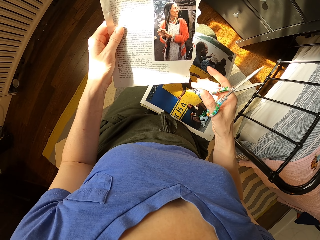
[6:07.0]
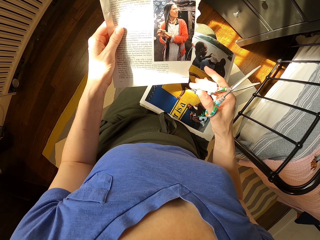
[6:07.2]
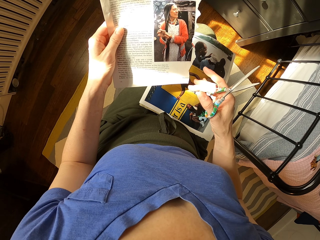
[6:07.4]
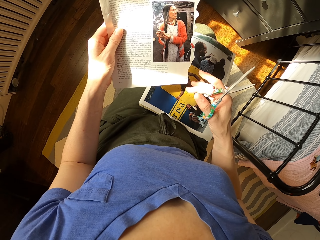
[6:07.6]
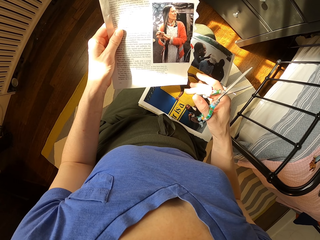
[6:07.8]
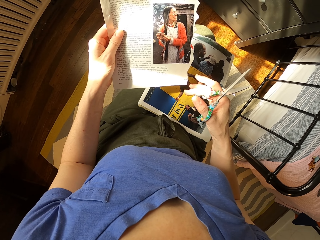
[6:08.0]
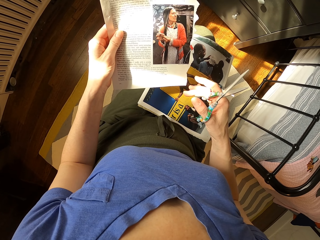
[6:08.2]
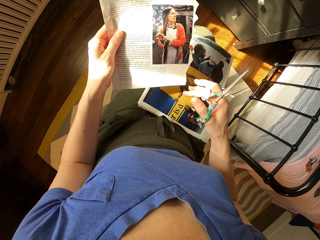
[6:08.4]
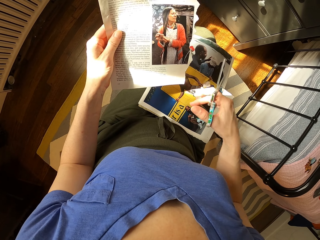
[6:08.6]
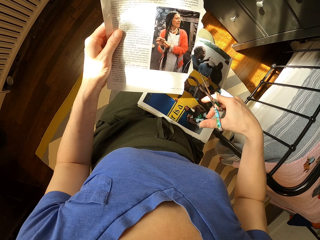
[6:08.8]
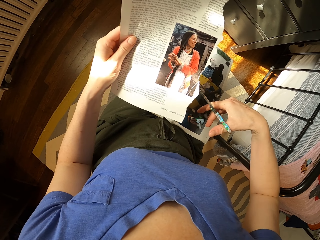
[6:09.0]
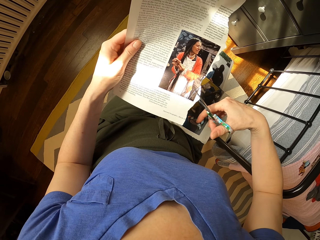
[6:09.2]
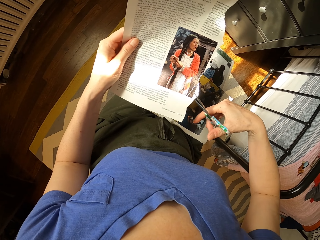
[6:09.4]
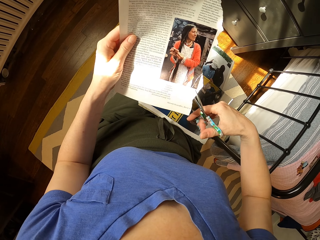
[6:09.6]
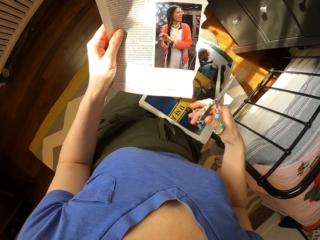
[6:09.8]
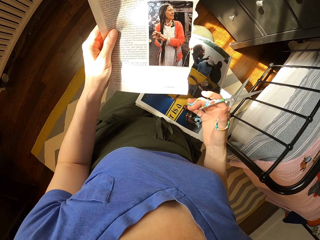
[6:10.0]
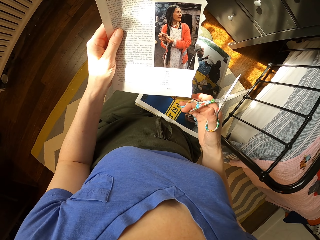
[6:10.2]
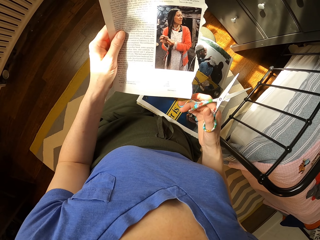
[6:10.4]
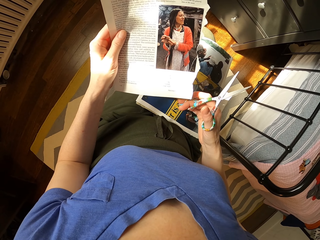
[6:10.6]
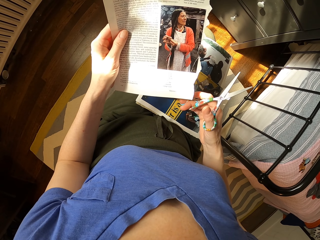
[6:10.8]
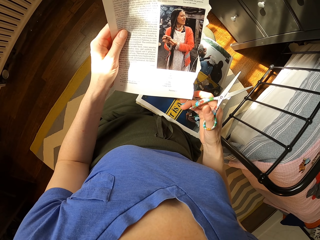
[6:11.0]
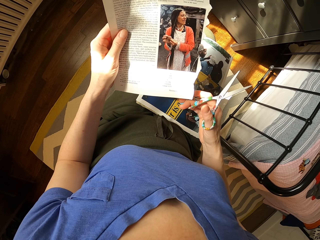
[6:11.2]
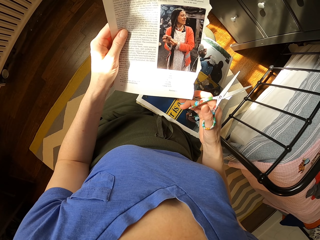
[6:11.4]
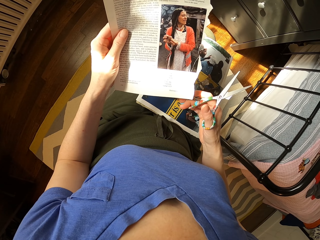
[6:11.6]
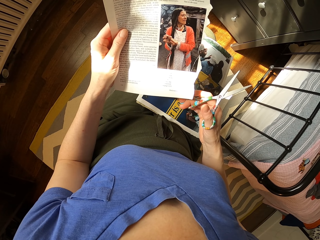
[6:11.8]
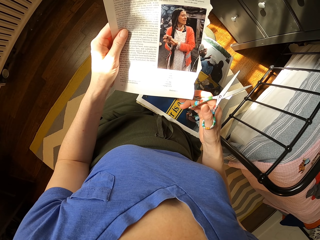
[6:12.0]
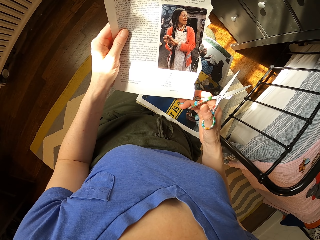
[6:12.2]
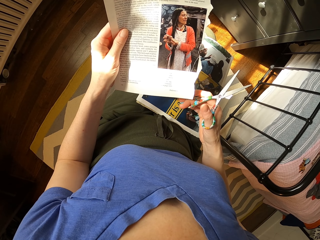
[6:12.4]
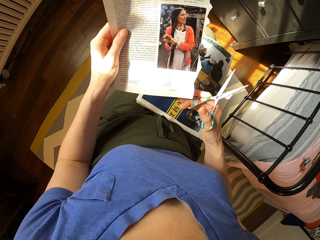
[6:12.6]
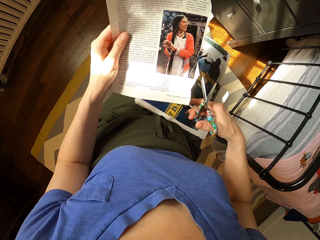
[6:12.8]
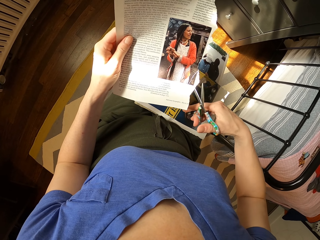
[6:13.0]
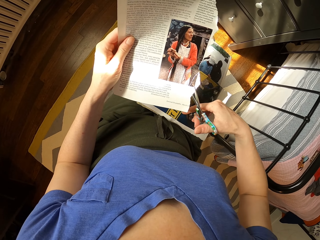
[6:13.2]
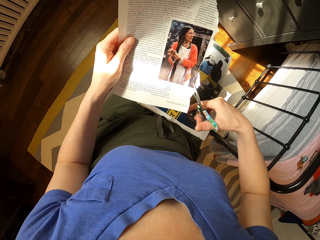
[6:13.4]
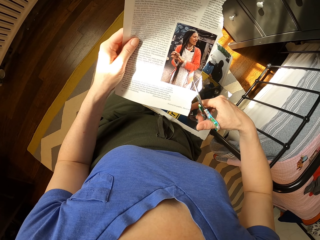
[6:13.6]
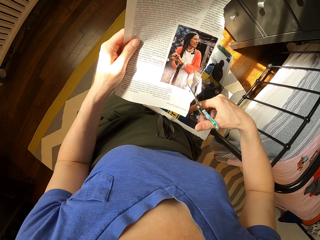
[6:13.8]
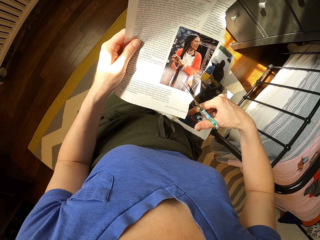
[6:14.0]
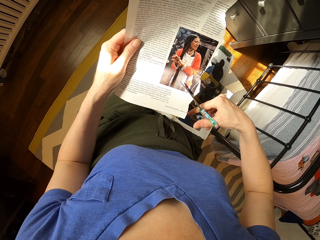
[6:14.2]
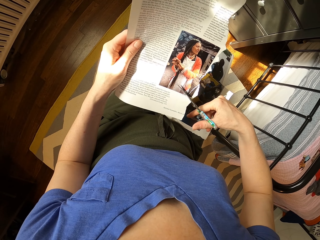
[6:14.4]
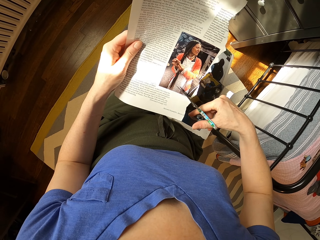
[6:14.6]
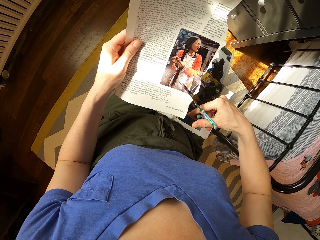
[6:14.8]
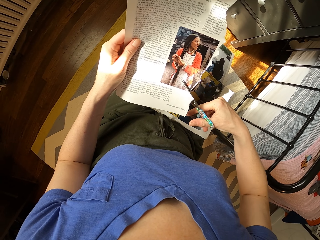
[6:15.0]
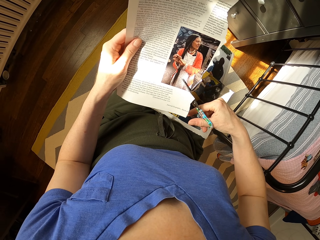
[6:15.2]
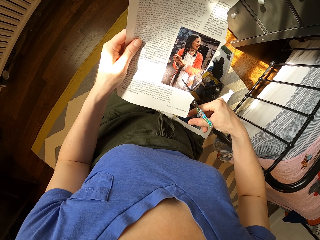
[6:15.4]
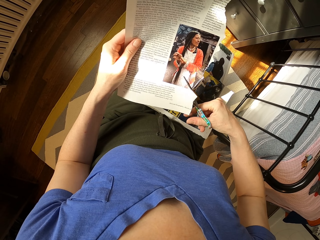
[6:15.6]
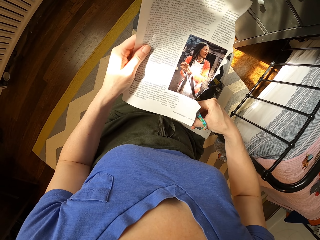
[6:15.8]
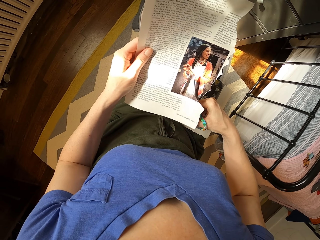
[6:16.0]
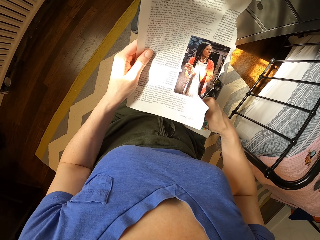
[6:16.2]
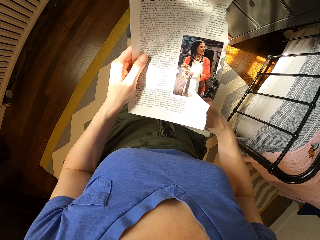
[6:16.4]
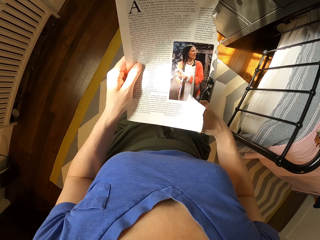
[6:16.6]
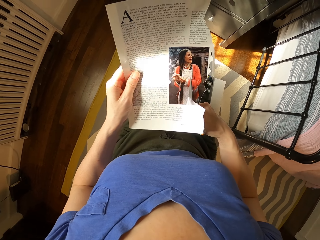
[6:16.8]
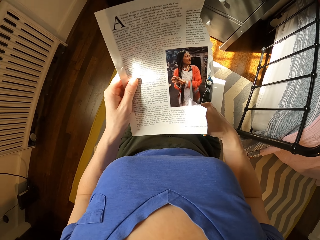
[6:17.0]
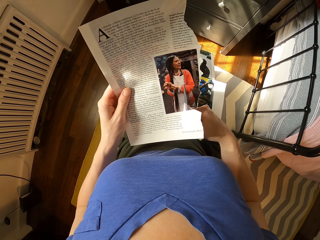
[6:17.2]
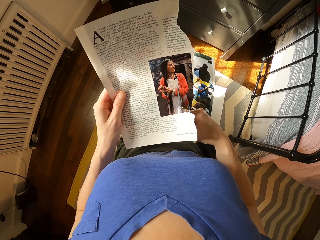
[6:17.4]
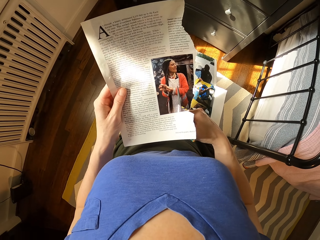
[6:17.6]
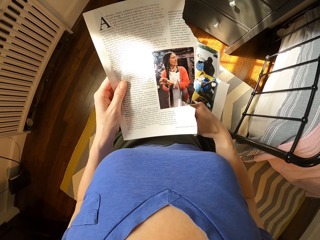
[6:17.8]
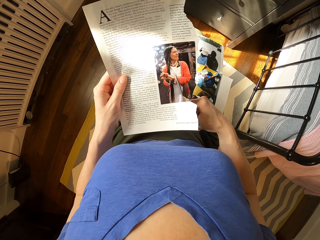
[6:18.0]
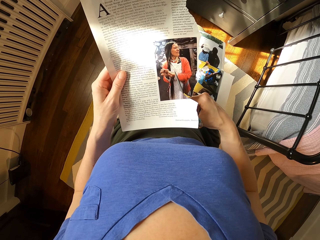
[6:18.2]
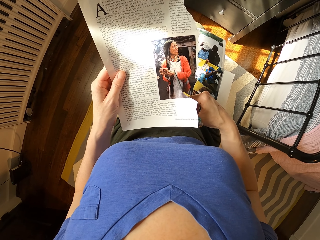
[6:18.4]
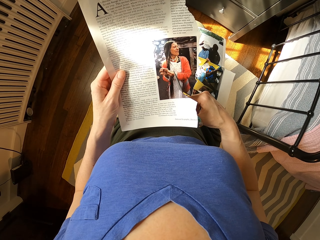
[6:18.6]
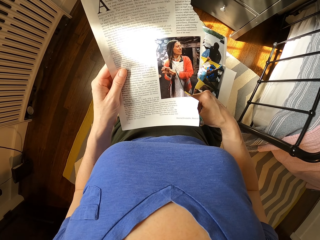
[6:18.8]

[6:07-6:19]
The camera wearer moves the scissors. They look at the paper. They cut the papers.

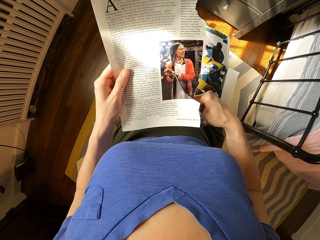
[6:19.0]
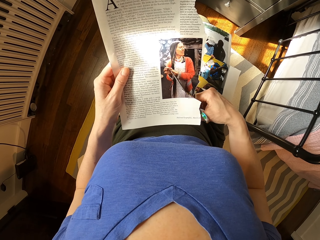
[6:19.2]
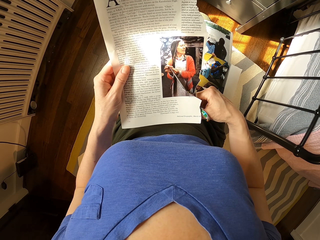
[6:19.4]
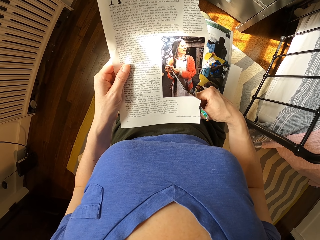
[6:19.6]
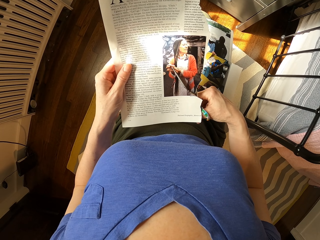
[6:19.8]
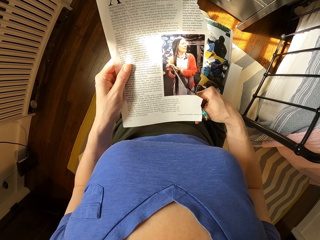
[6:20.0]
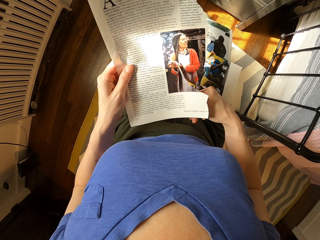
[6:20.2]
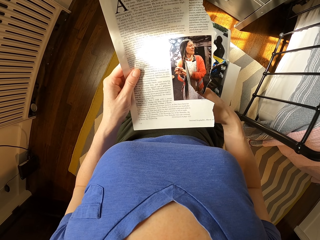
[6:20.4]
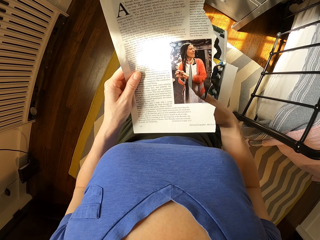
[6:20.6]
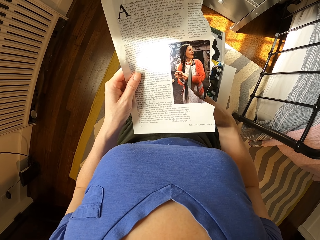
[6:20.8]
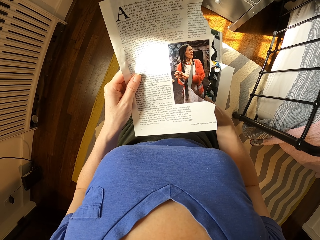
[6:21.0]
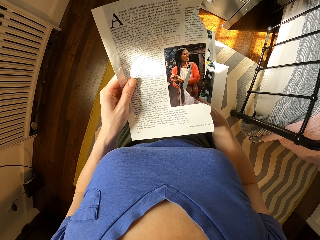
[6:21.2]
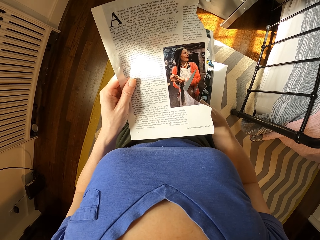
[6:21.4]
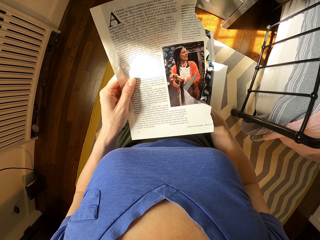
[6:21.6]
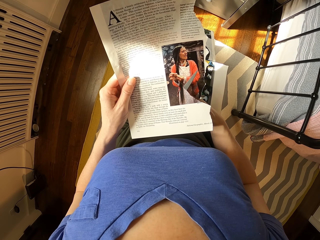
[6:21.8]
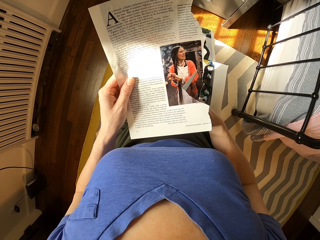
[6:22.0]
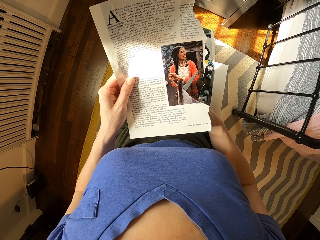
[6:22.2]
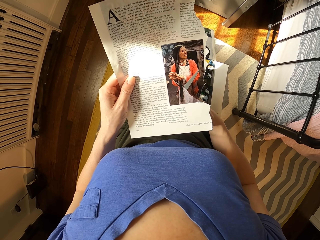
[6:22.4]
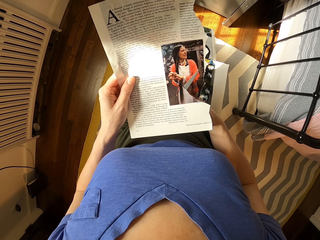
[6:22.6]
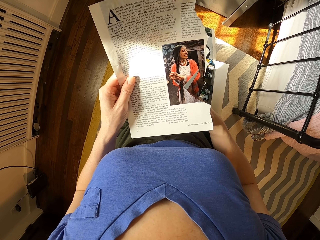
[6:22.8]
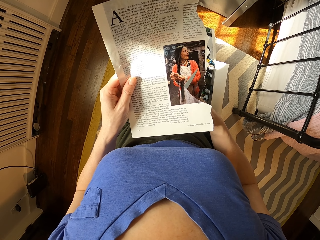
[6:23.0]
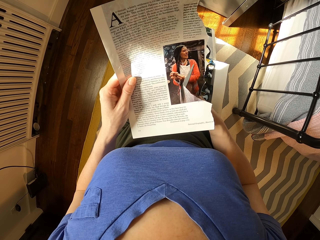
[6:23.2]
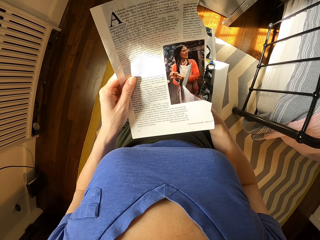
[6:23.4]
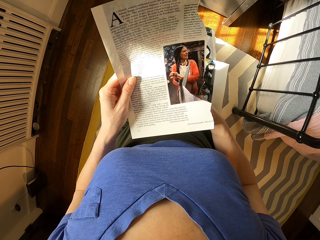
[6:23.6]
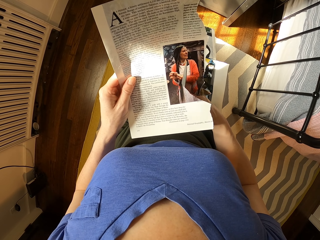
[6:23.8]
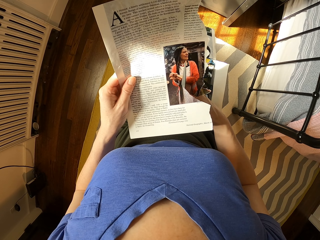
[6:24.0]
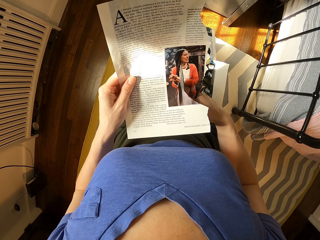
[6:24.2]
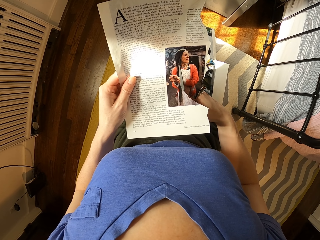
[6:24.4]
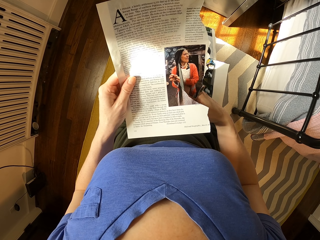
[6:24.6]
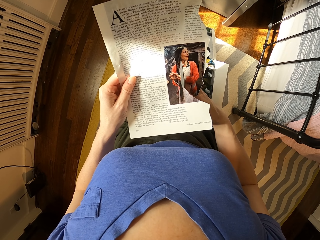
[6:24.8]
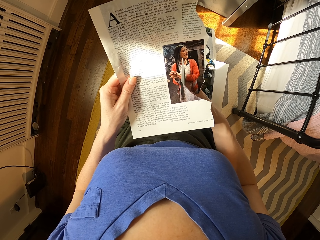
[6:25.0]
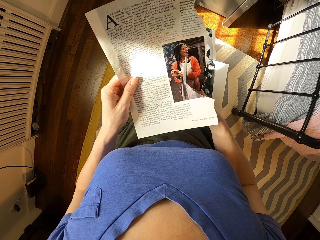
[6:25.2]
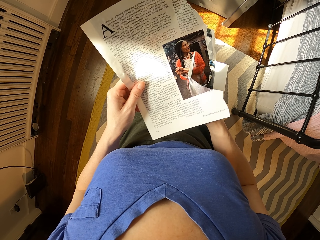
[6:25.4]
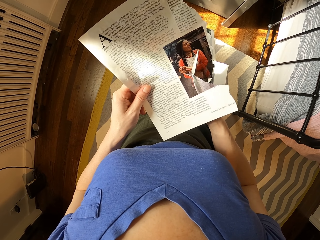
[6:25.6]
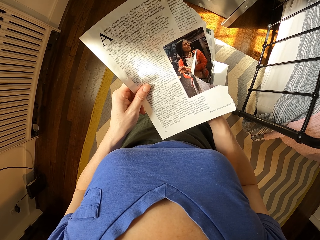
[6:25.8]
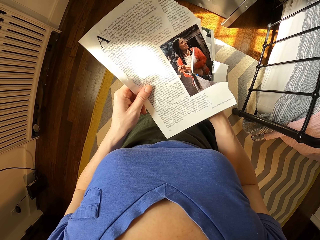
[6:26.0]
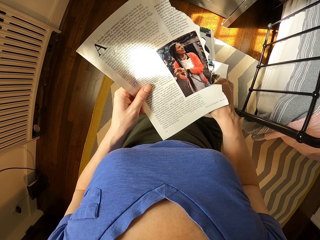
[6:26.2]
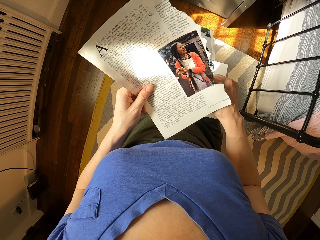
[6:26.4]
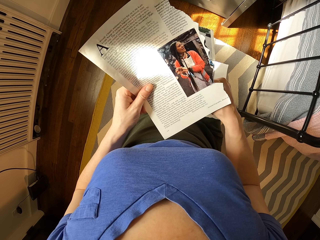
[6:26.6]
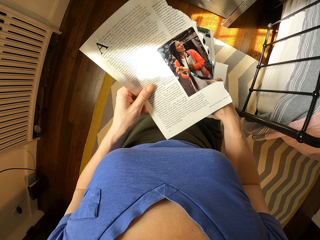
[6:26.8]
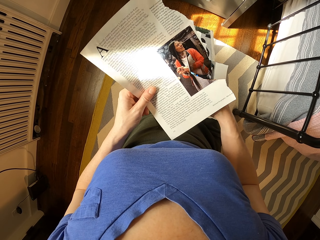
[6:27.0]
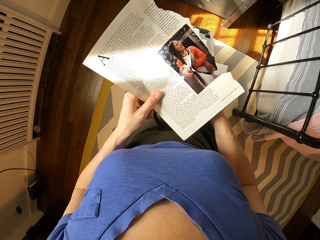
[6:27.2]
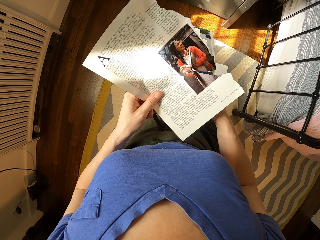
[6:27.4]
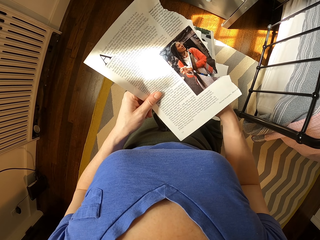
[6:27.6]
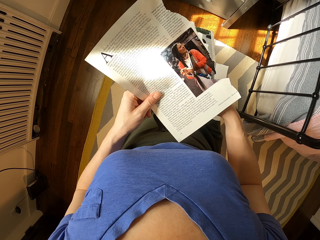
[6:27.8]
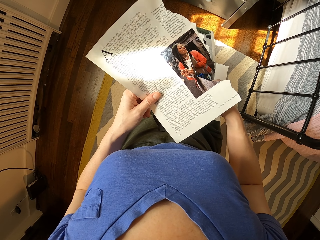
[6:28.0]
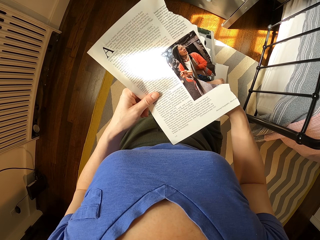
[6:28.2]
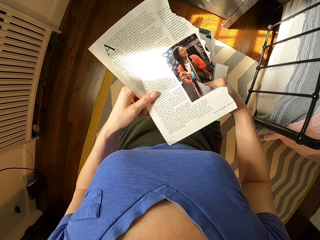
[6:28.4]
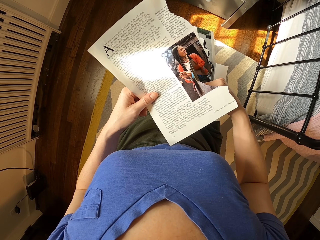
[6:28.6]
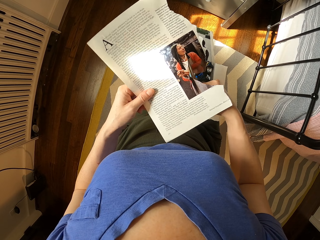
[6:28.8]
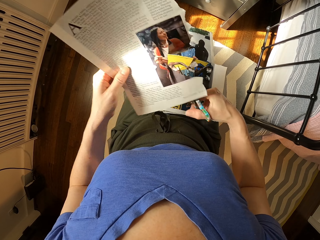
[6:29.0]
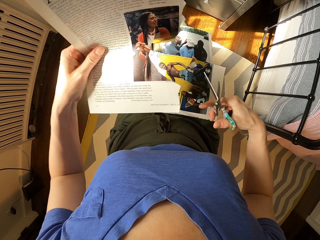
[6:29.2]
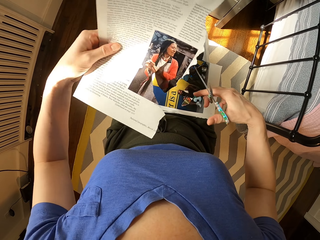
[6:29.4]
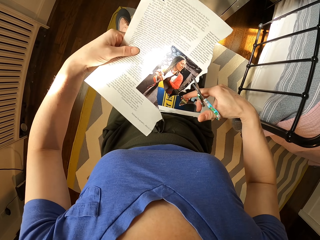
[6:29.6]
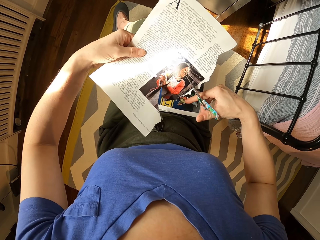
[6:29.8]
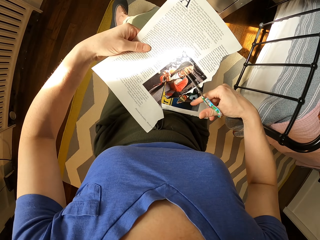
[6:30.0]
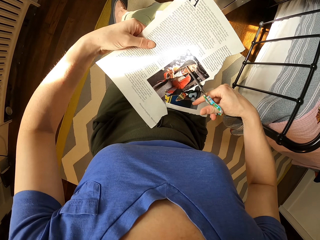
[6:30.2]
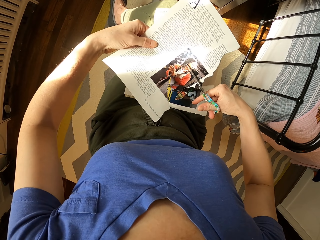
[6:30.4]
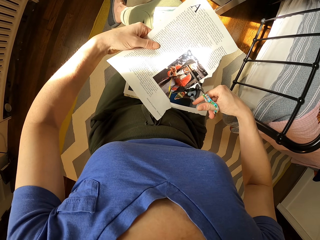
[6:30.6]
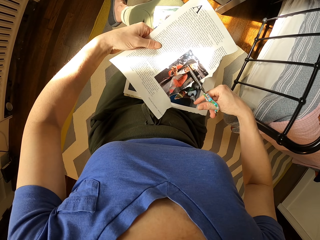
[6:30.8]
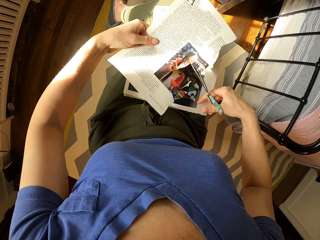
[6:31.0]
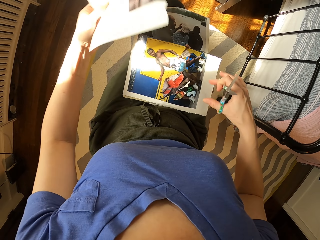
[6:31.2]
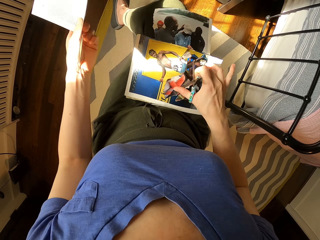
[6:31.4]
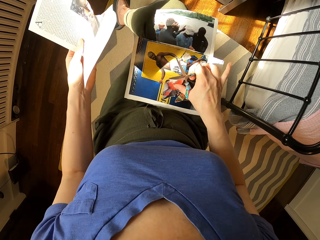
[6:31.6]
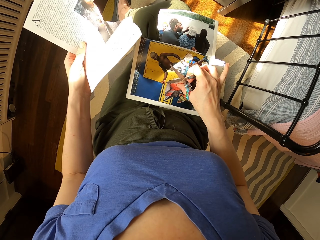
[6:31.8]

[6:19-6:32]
The camera wearer turns the paper. They drop a piece of paper.
